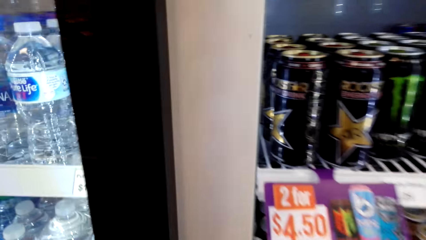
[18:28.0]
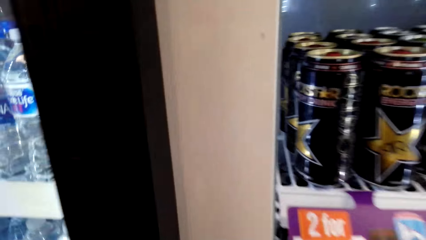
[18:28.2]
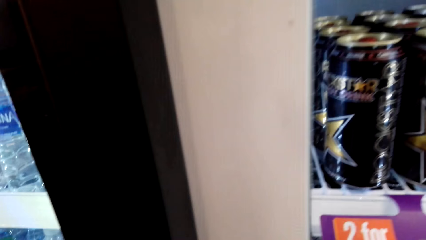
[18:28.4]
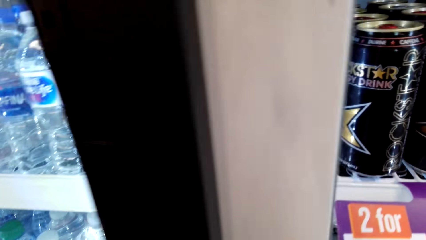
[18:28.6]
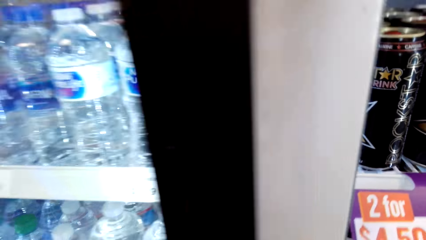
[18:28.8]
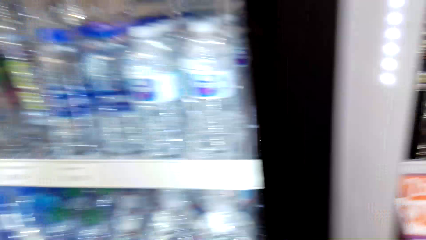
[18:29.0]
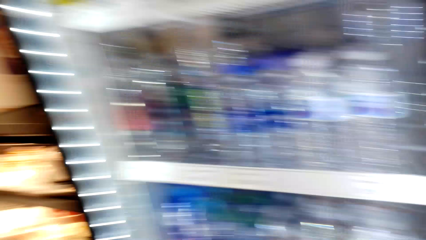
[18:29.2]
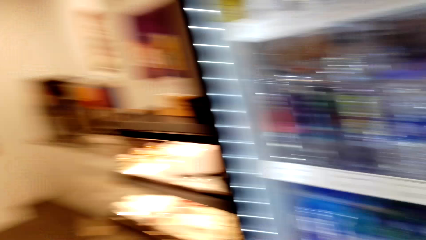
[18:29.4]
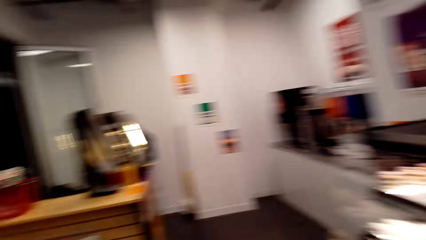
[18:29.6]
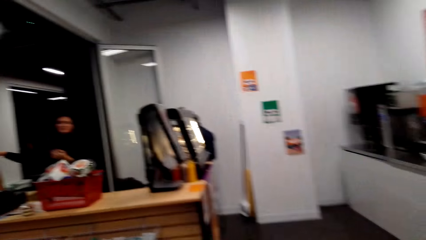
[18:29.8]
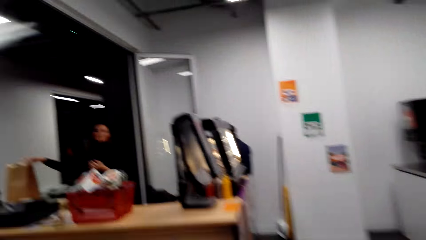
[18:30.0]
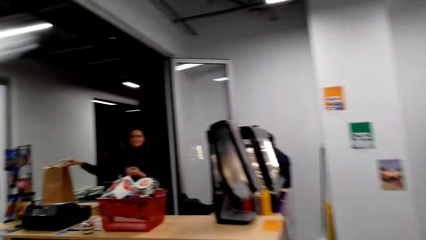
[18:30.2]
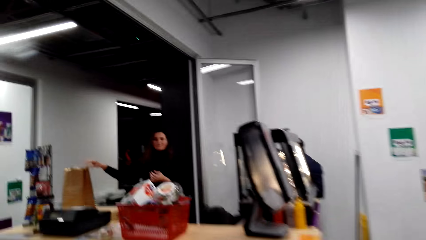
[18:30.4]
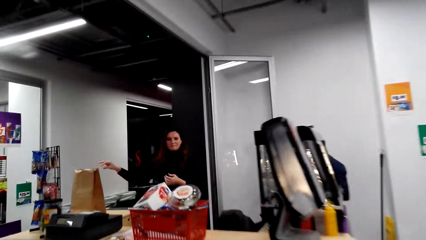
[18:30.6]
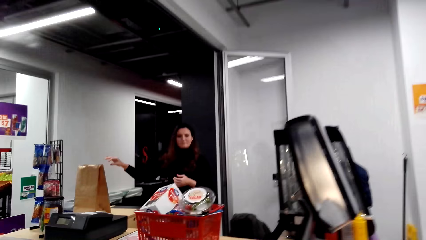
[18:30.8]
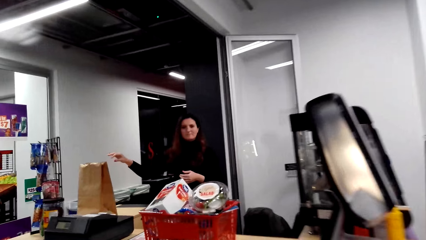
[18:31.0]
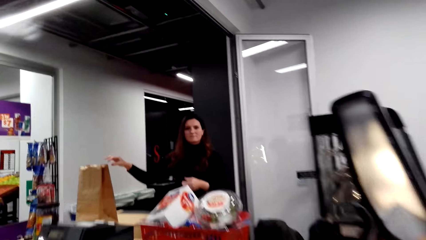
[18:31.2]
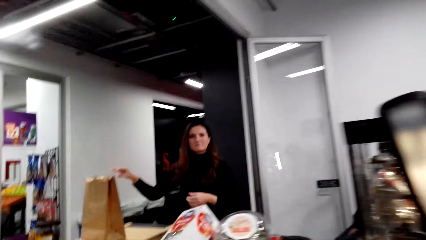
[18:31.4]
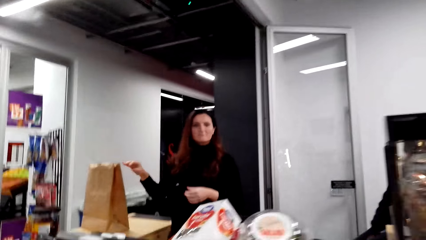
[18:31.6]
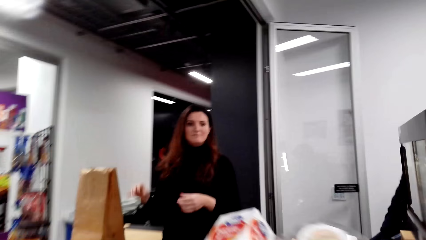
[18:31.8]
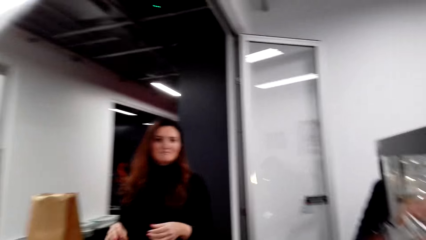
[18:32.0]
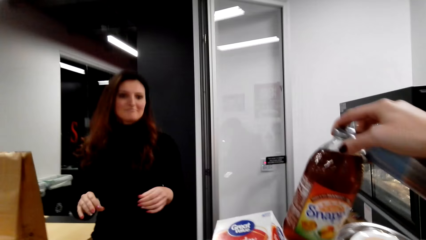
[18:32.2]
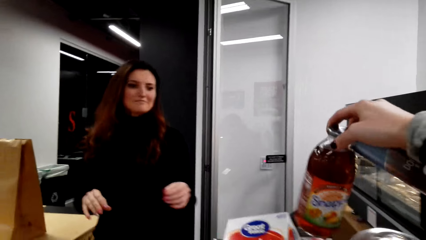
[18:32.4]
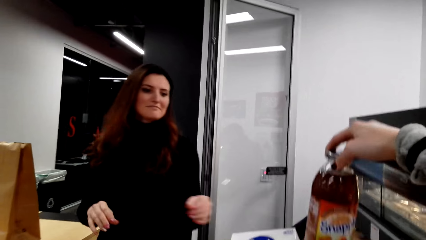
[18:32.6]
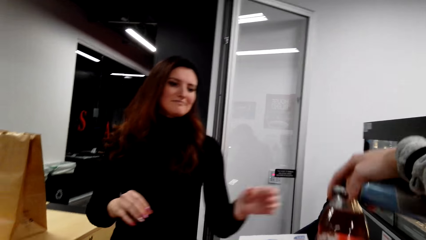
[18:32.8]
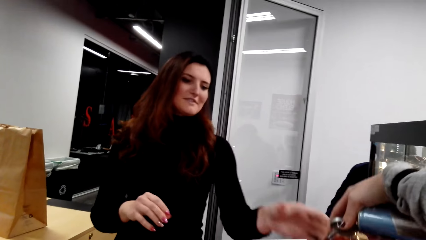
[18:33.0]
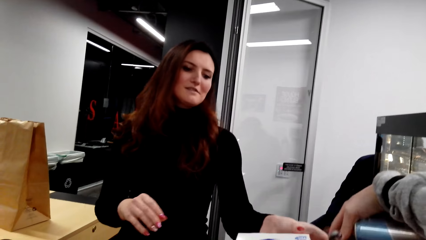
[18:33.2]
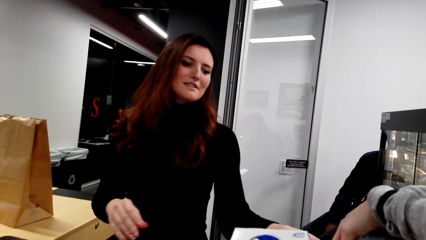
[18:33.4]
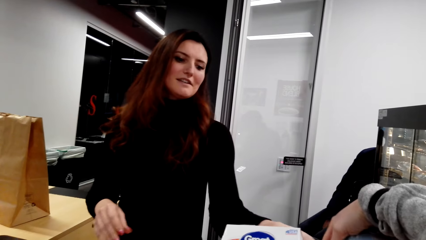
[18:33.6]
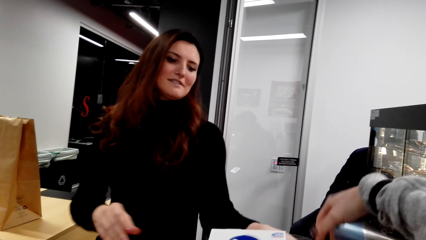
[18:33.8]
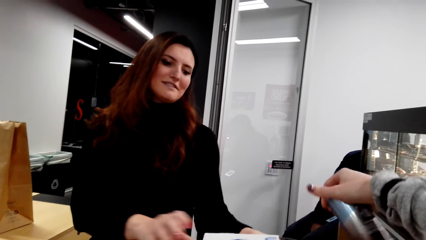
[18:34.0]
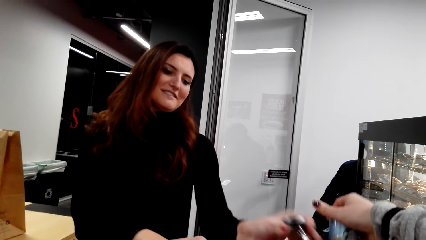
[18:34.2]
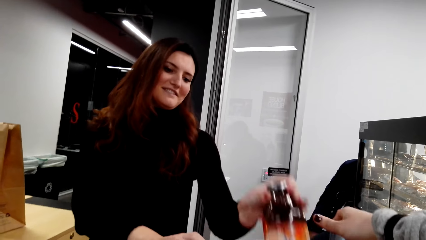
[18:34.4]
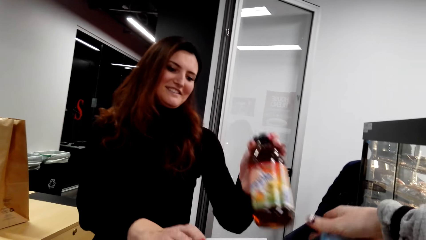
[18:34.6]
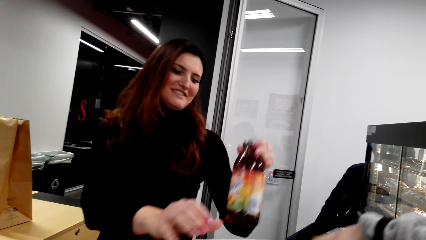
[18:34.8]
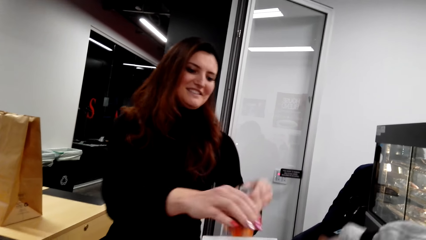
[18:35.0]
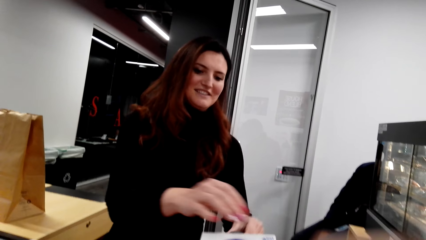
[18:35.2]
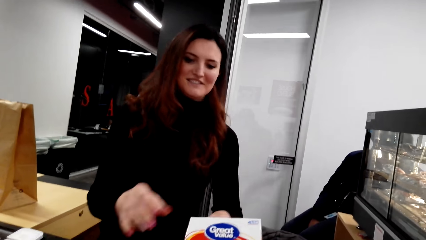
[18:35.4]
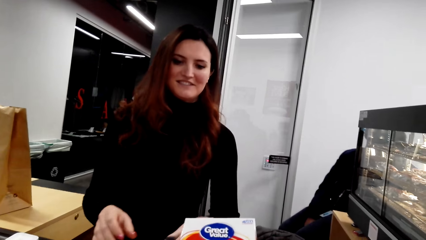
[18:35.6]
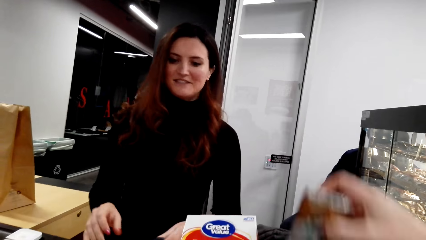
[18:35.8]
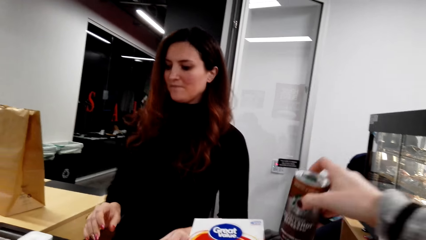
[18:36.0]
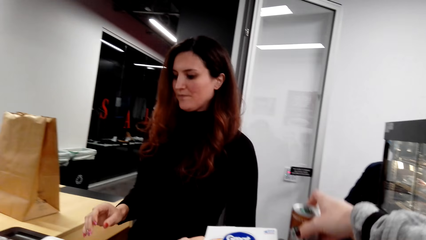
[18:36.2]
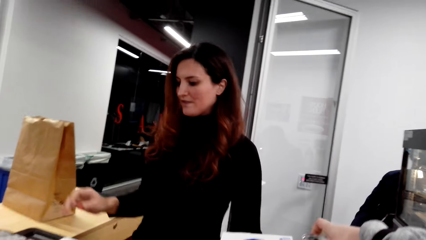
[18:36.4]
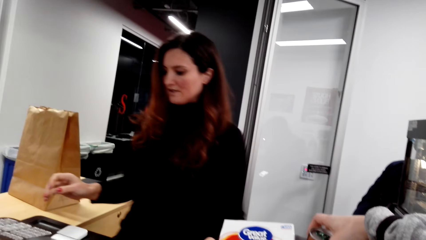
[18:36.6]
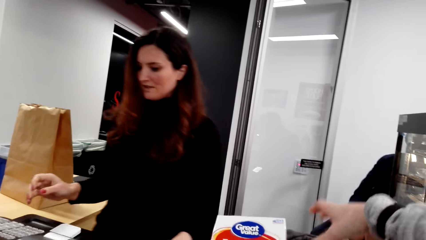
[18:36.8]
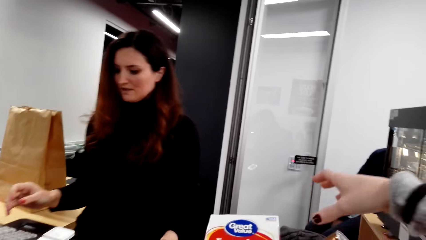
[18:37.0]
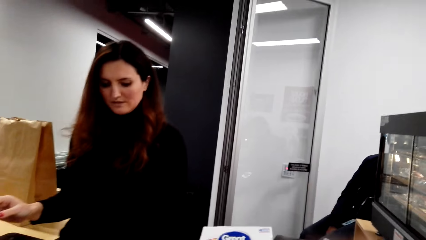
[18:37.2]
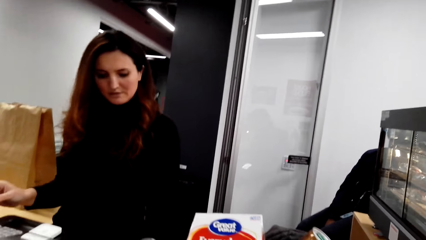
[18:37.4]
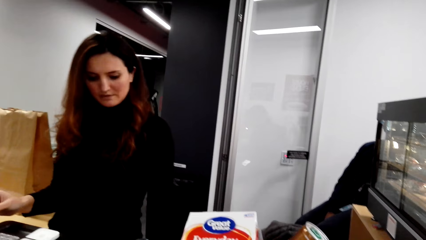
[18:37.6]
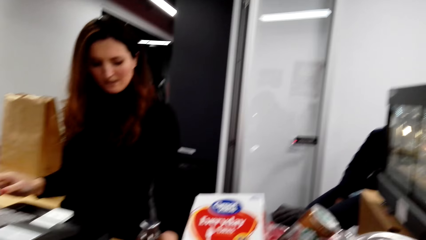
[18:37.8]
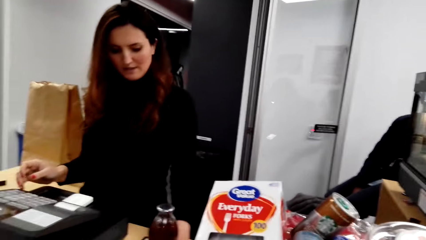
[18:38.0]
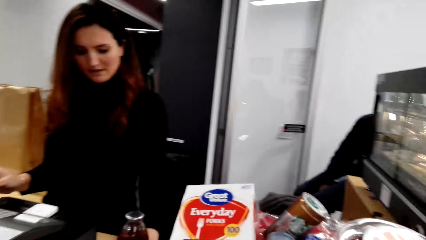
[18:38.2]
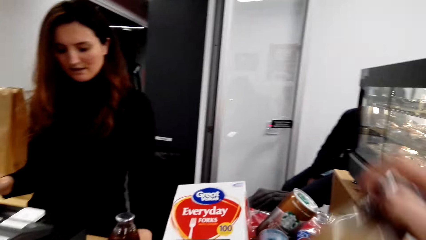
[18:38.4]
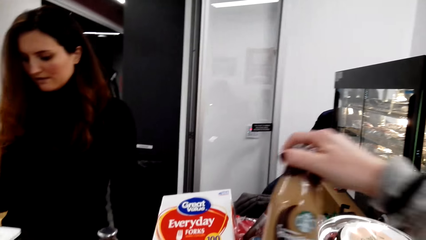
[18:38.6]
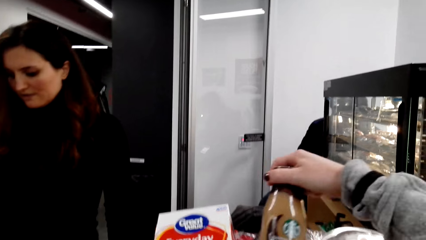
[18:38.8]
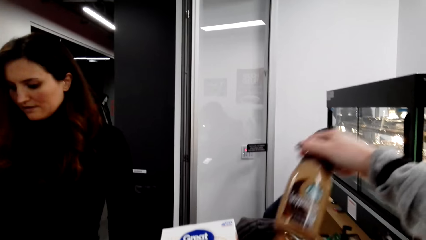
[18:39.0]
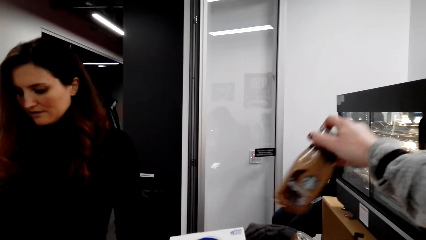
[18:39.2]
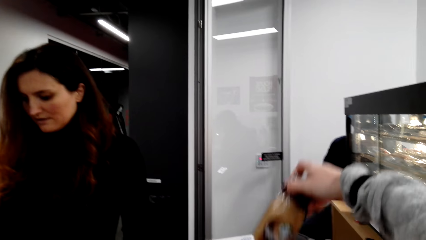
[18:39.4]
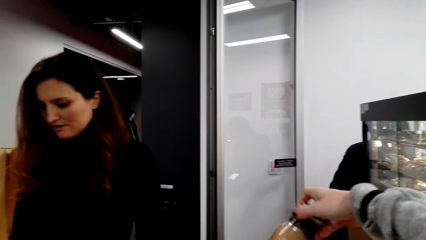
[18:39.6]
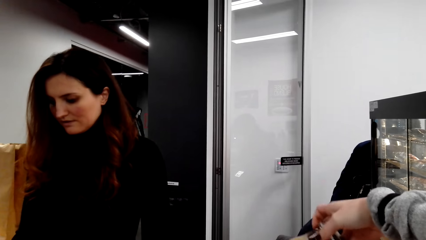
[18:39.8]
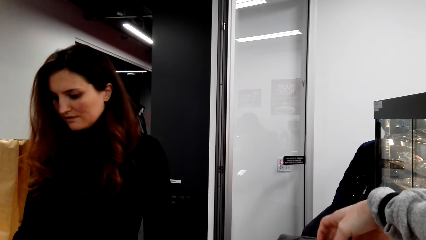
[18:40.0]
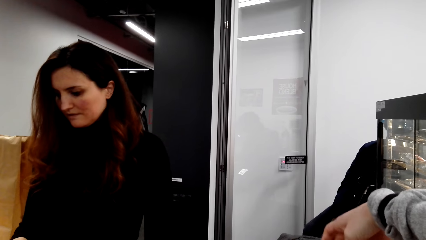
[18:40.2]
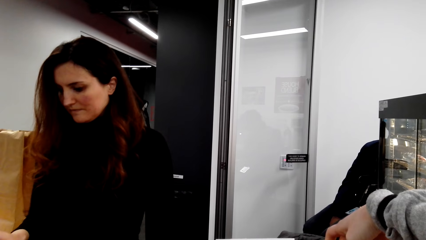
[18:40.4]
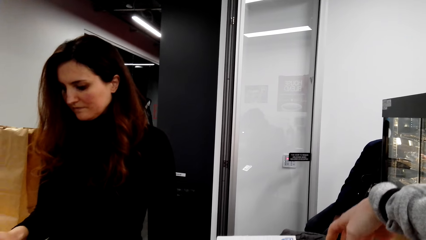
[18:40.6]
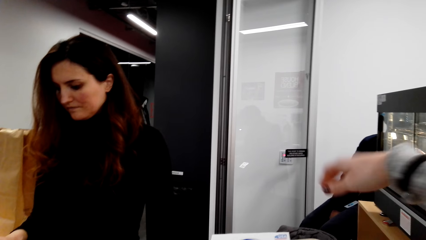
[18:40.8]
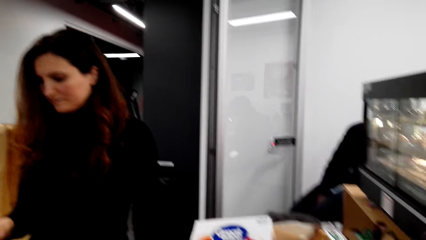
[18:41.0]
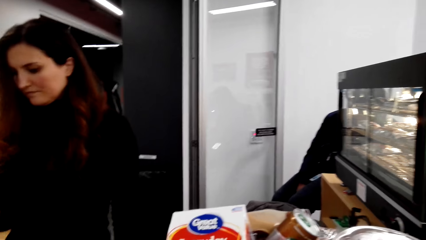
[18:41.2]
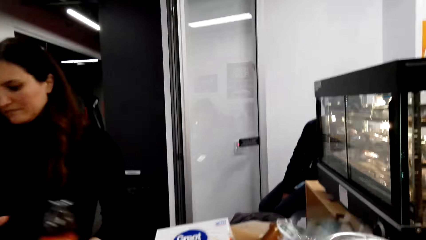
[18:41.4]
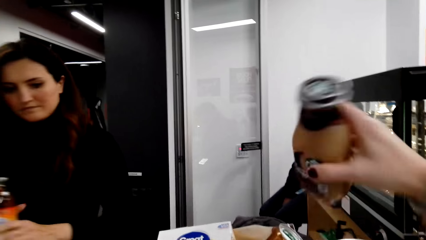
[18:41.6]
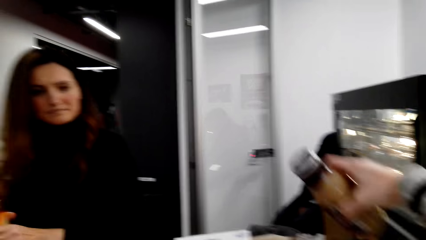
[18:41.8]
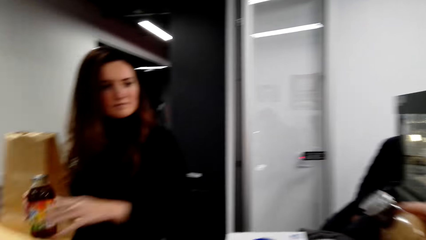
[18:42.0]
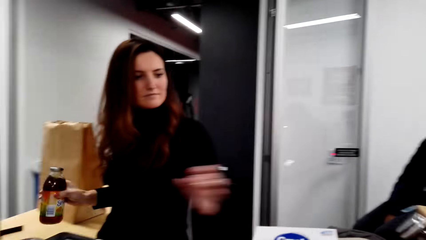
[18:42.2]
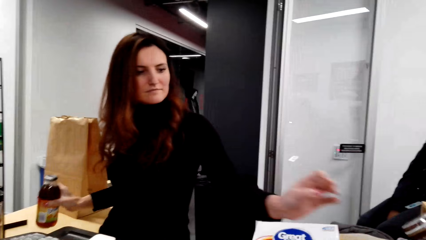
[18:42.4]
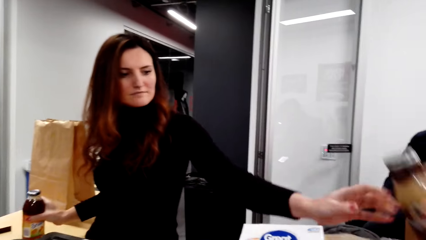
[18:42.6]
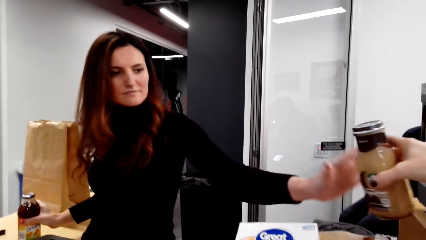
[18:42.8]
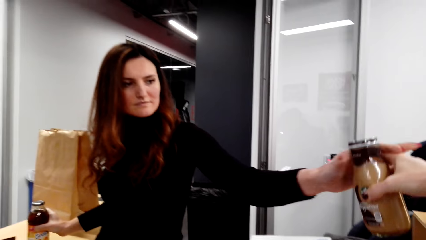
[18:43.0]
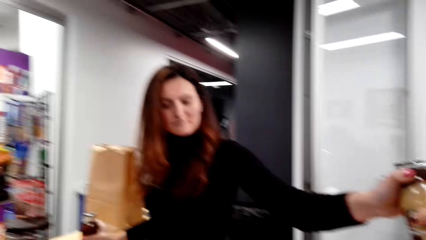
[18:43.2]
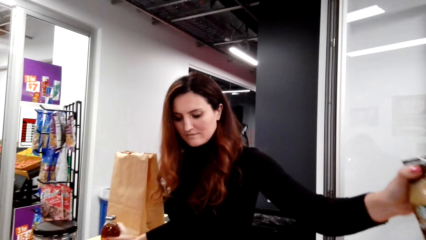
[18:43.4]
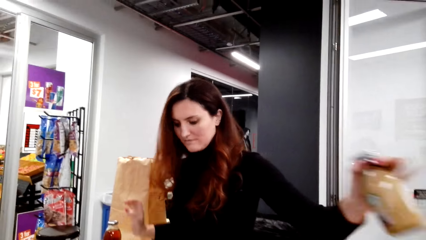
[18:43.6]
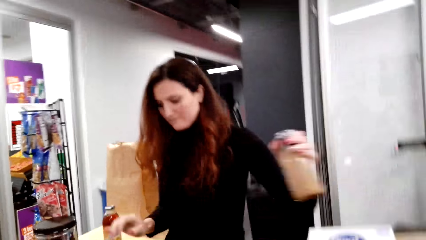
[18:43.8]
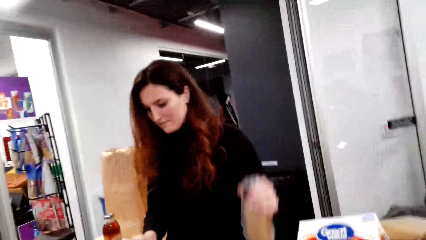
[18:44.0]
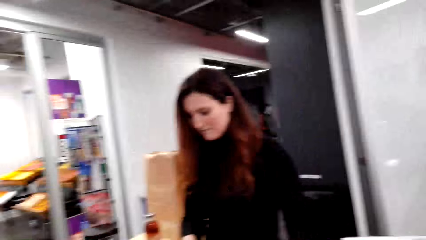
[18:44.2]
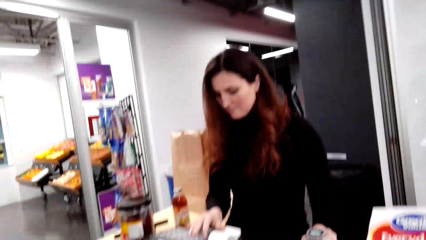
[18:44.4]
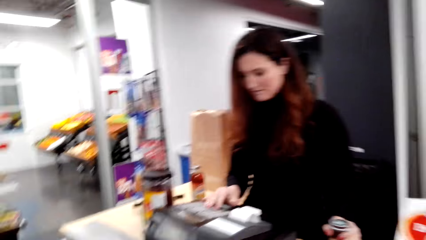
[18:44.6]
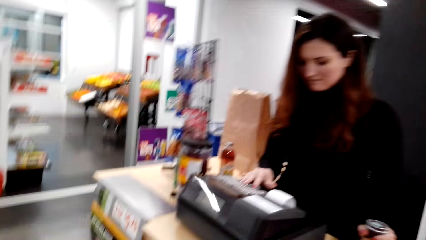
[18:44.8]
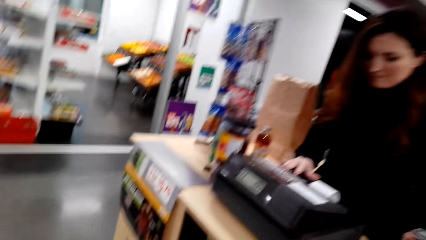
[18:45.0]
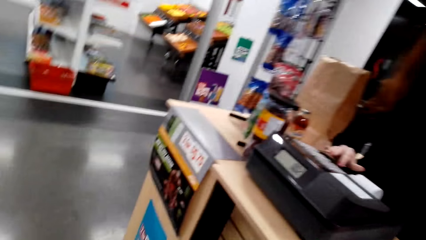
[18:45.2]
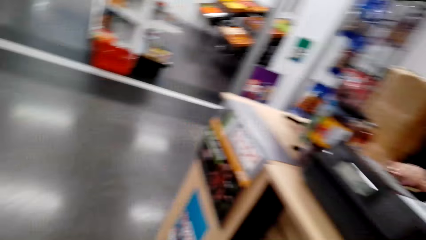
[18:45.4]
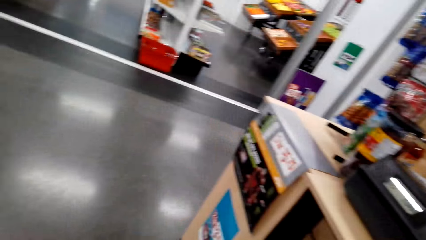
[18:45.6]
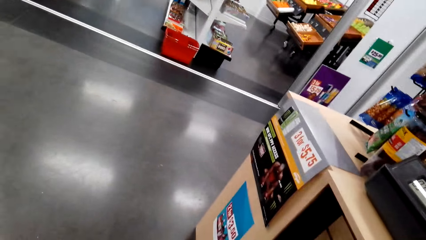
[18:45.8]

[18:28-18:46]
The camera wearer walks around. They walk around again. They talk to a cashier. The cashier picks up a bottle. The camera wearer puts the drink on the shopping basket. They put items on the table. They pick up the bottle. They give the cashier the drink. The cashier picks up the bottle.
